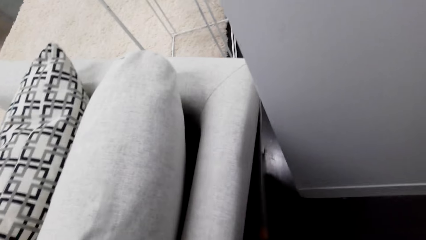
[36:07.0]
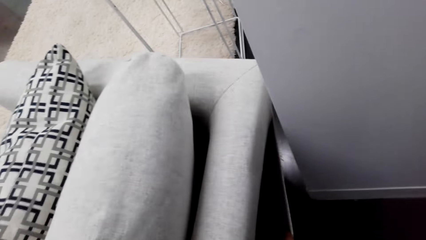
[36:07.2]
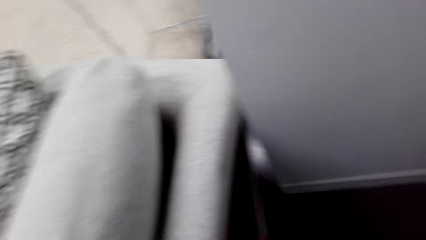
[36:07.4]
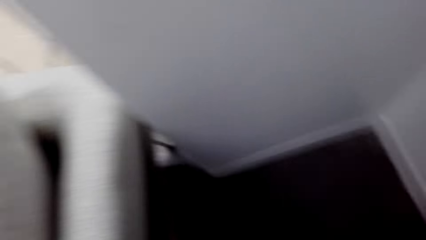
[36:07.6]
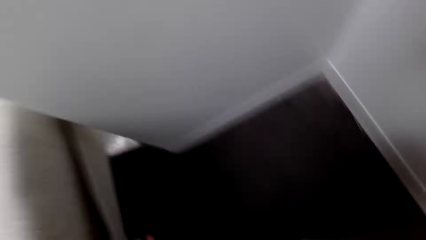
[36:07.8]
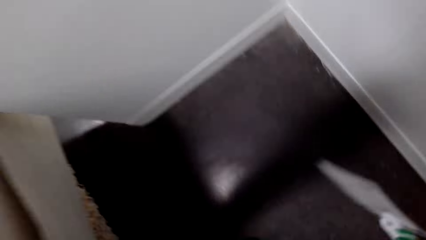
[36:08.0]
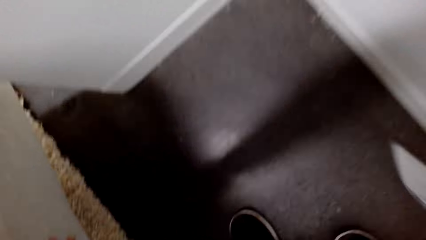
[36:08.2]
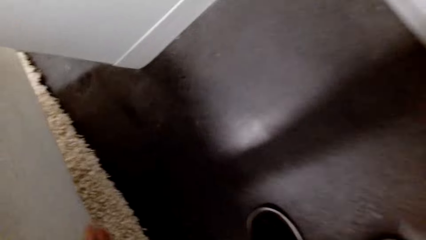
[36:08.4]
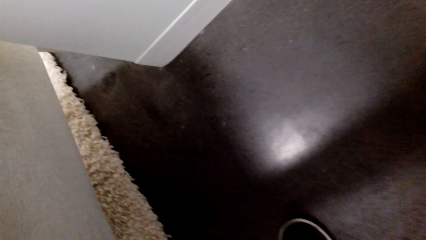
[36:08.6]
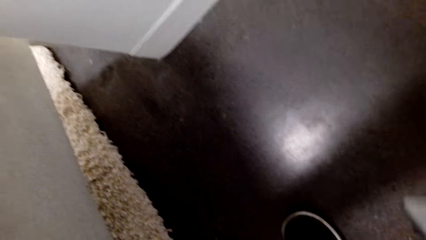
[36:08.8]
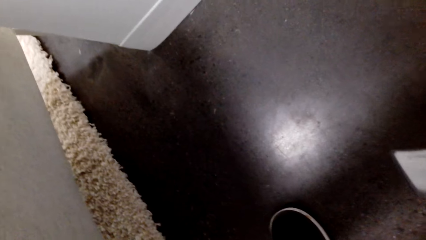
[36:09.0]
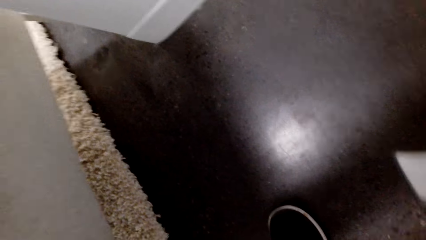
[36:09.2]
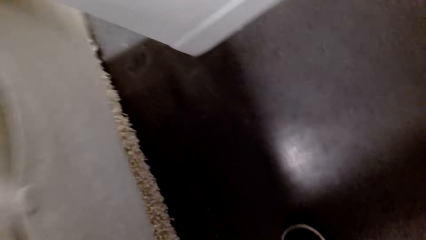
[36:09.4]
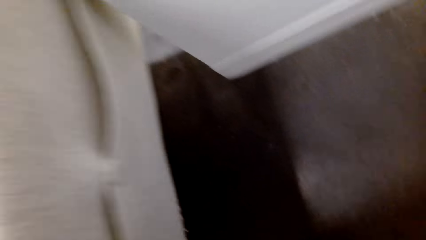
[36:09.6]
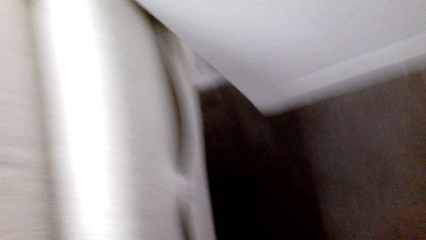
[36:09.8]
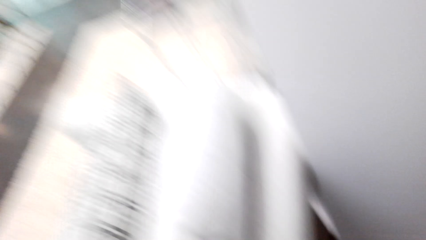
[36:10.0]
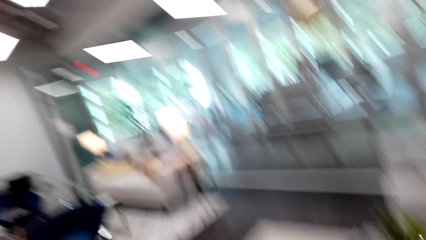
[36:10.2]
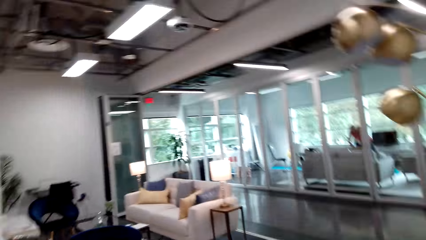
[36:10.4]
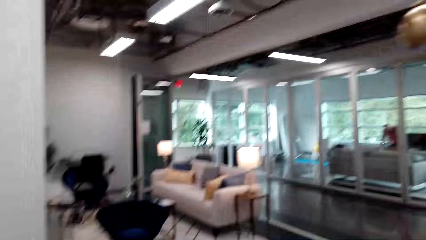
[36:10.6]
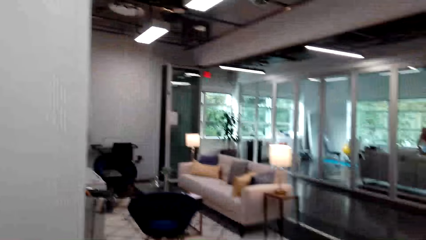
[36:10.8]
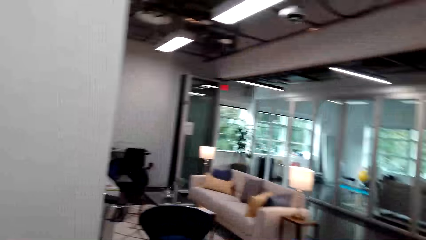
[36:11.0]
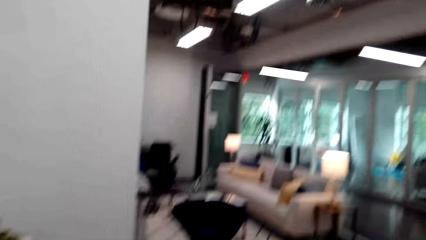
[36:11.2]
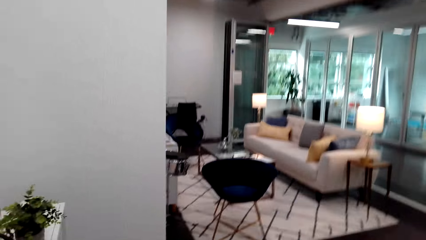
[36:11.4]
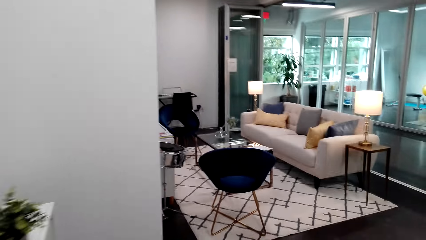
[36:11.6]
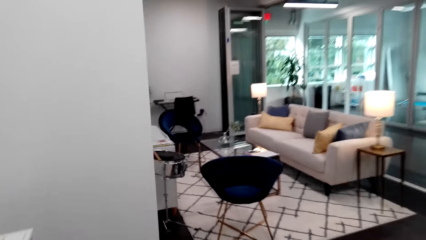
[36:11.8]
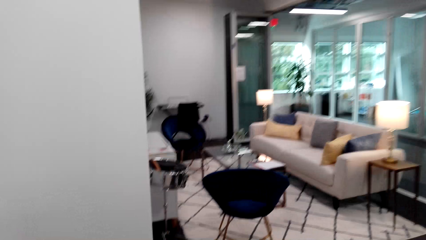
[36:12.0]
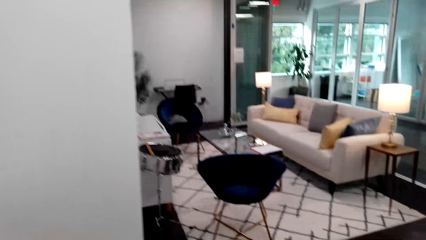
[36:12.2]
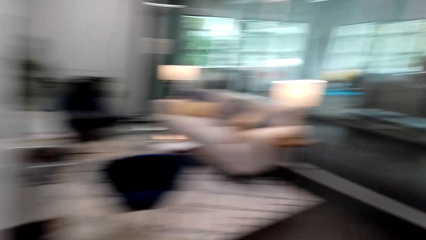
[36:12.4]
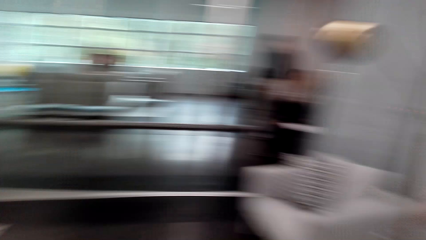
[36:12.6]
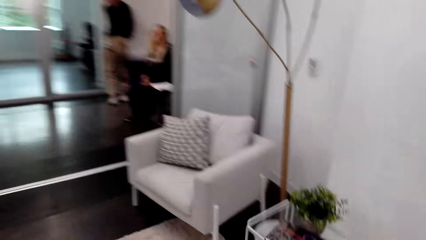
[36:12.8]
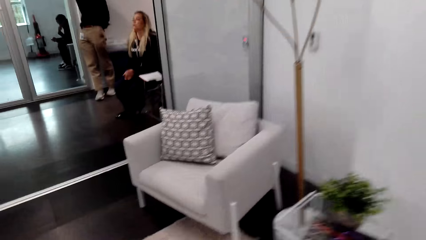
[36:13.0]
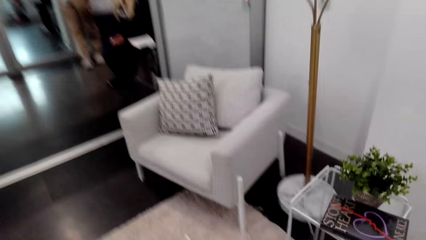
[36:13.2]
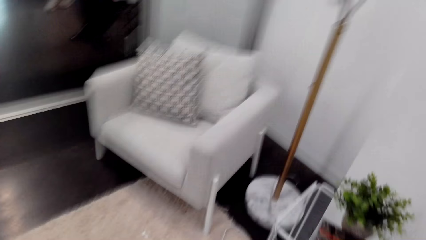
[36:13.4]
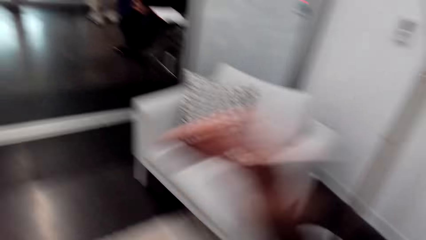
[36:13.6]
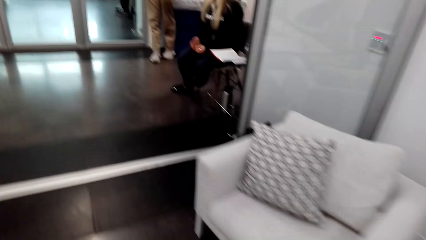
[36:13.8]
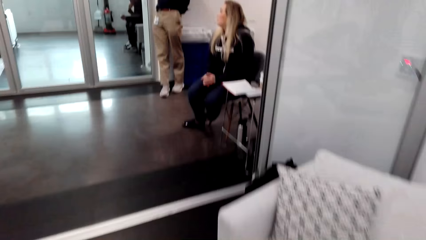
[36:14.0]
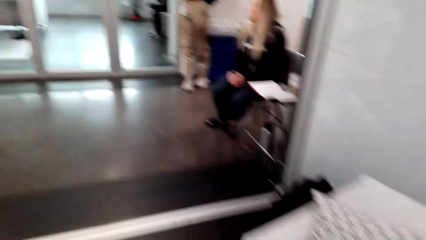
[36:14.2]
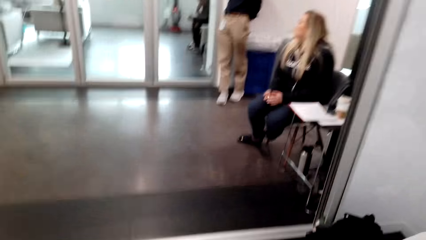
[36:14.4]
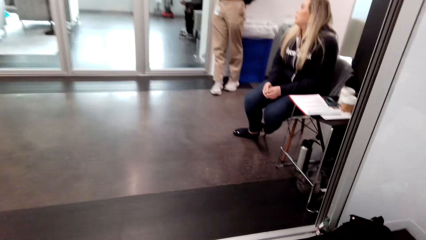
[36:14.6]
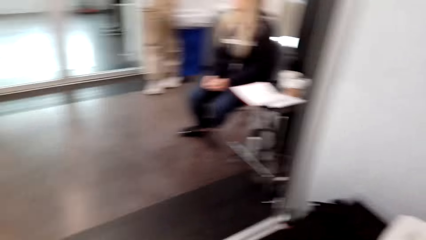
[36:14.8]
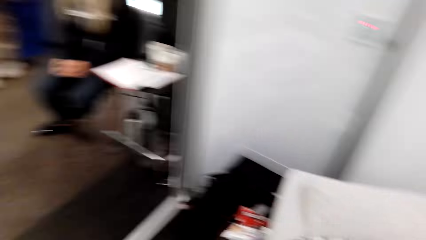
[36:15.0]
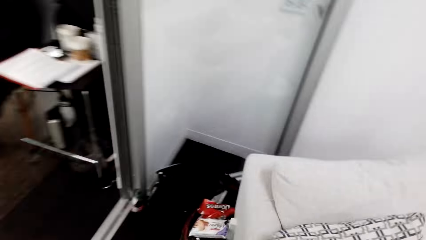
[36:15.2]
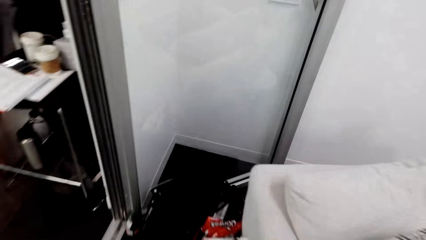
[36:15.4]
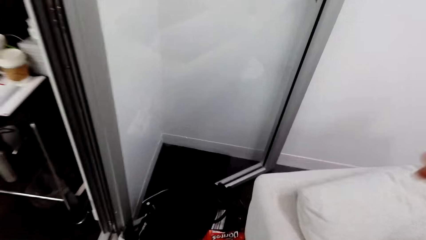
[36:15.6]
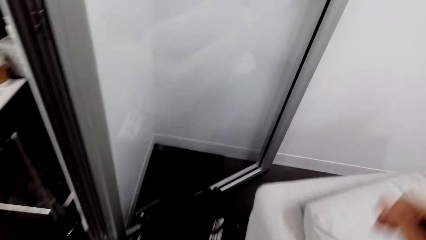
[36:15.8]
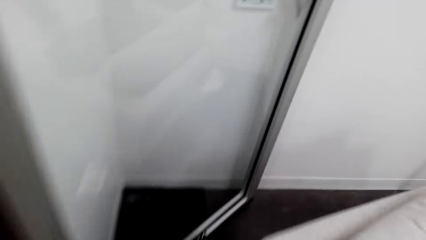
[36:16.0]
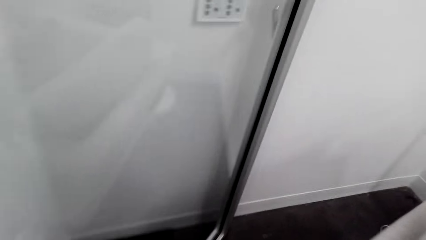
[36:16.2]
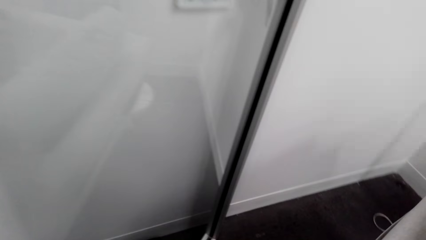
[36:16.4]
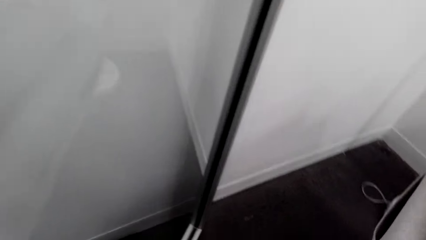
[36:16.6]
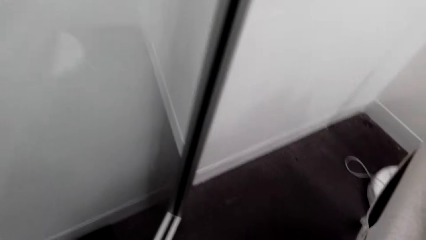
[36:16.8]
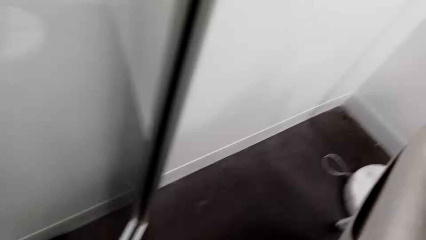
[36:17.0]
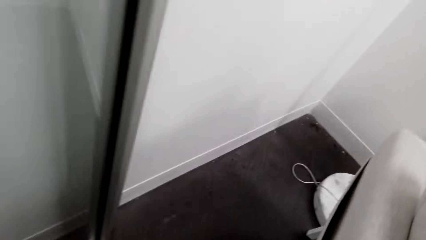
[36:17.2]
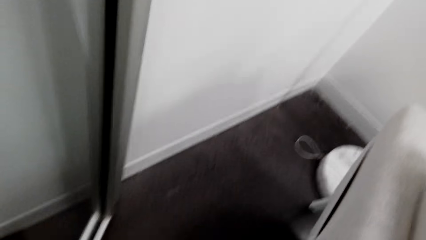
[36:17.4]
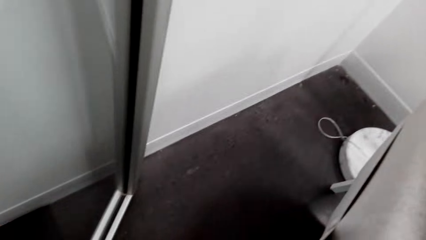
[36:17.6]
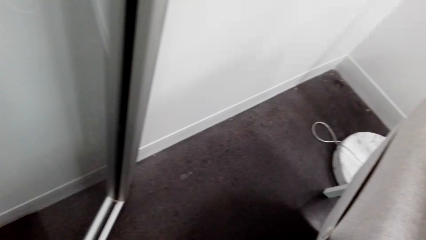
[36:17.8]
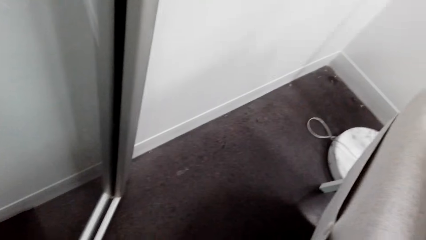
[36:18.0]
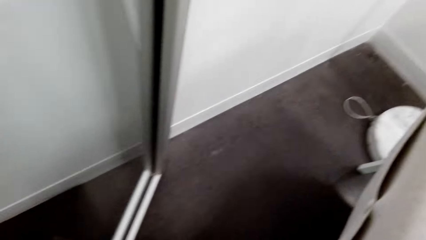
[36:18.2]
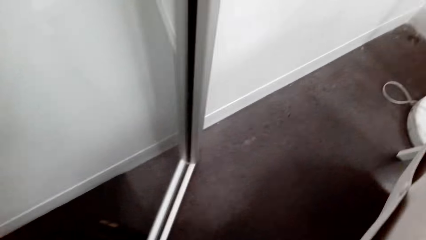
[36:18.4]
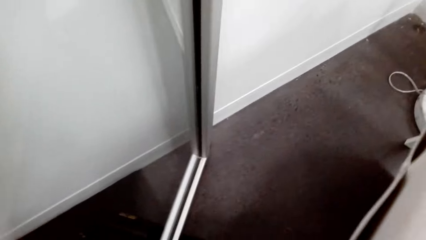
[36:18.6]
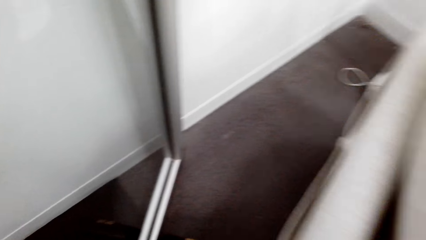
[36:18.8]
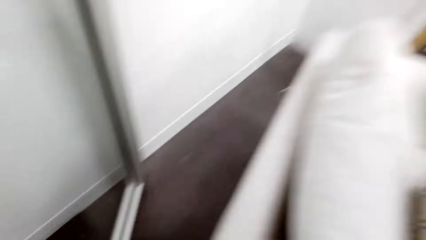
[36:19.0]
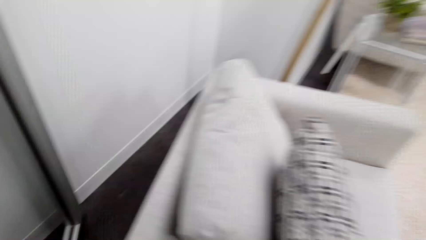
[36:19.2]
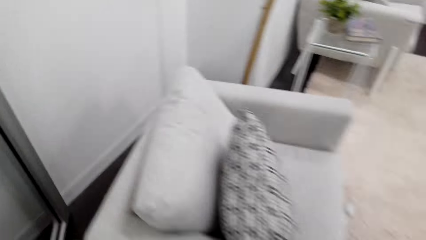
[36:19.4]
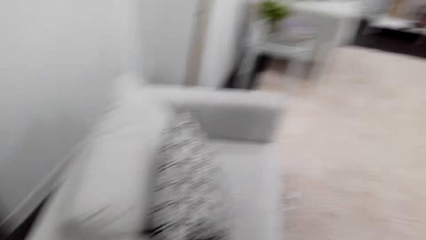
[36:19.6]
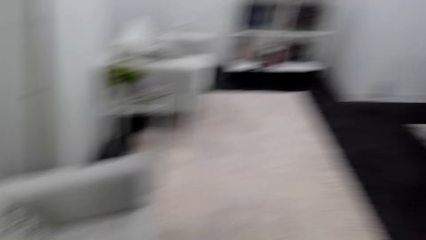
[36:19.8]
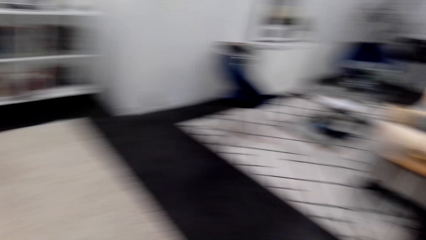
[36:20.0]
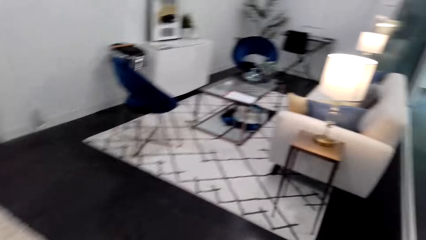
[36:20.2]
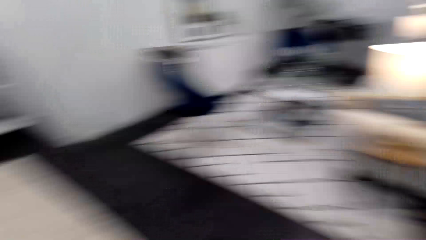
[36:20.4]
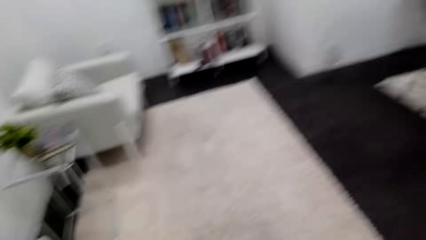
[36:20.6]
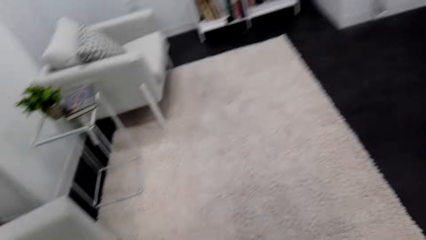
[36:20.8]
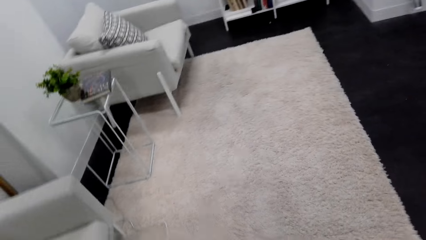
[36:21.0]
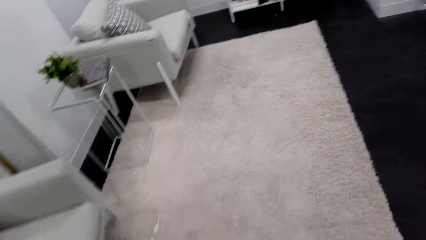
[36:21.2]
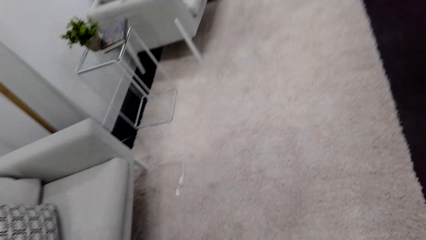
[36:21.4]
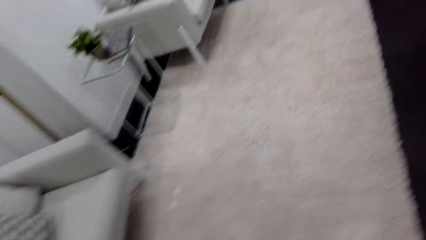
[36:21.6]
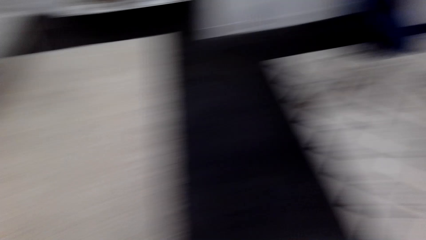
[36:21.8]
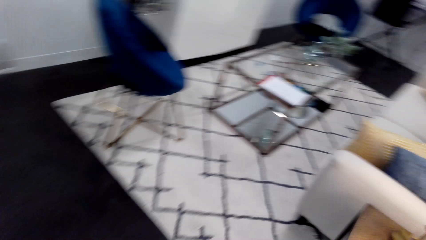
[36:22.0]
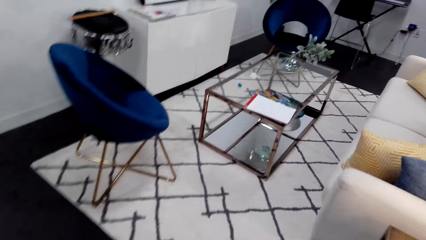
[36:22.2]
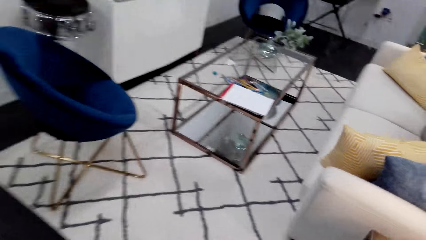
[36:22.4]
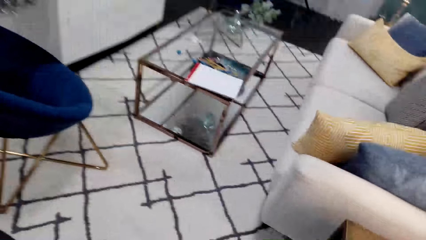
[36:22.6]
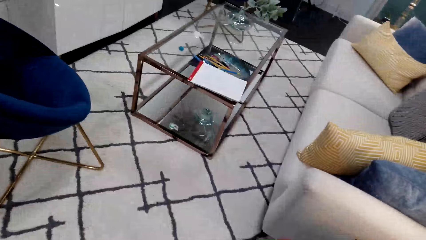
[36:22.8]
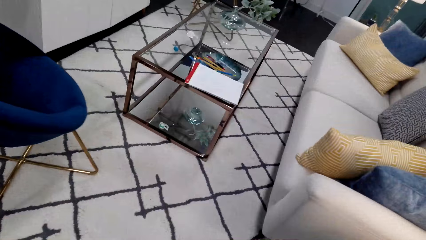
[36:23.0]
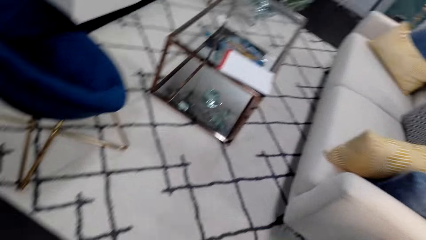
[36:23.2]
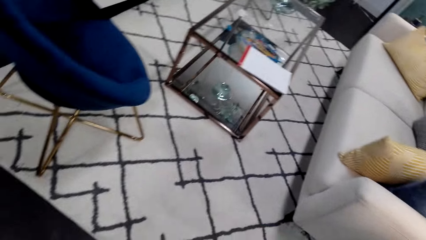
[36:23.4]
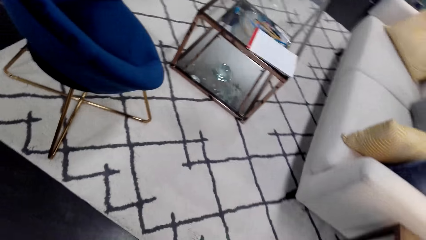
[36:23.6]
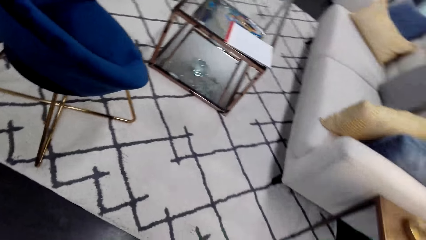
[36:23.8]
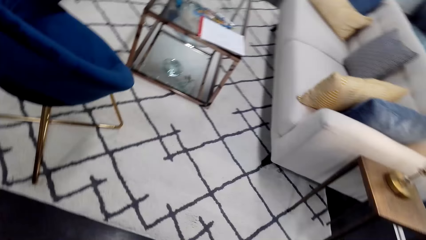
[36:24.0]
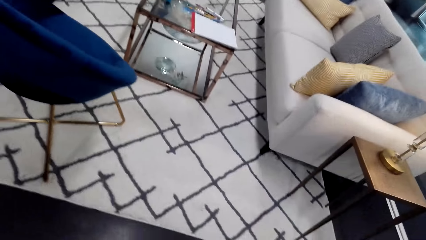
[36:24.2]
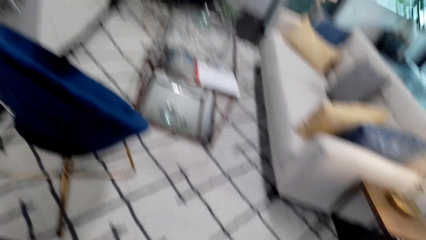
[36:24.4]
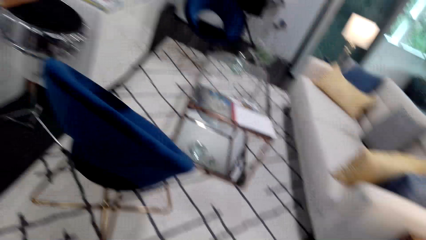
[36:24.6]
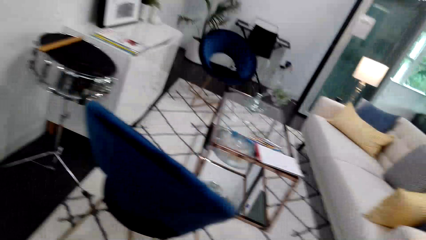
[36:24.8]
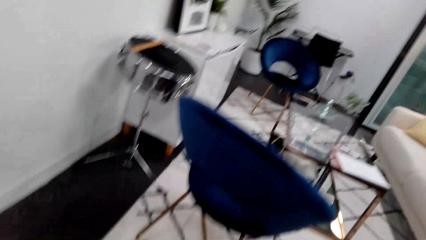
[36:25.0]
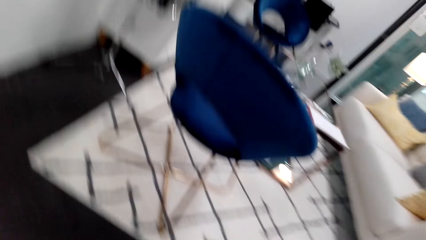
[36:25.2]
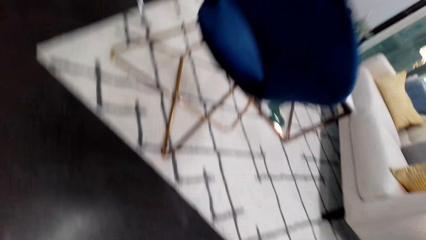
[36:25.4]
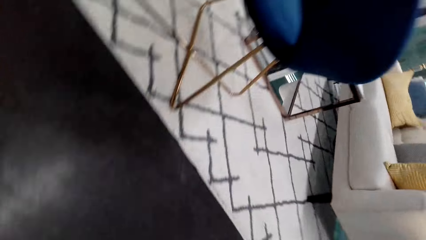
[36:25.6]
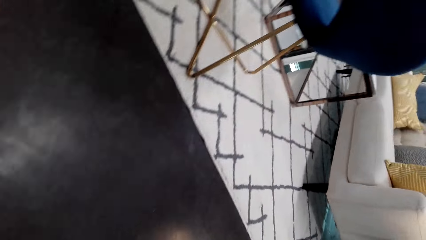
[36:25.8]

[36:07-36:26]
The camera wearer looks at the floor. They walk on the room. They are looking under the seat. They are looking for something. They are walking around.
